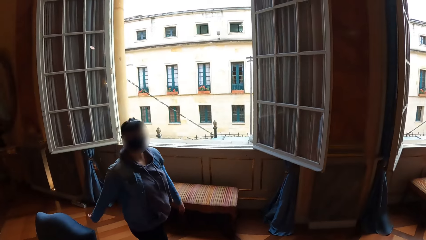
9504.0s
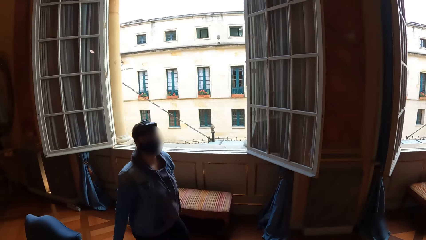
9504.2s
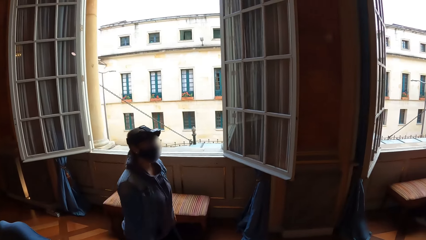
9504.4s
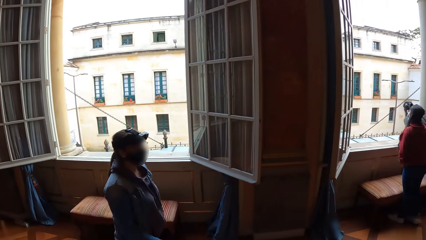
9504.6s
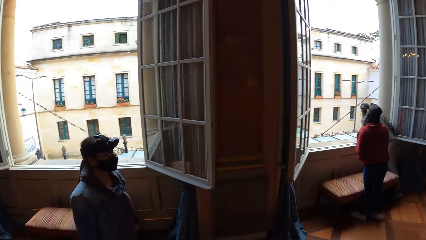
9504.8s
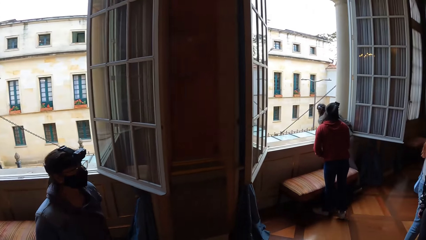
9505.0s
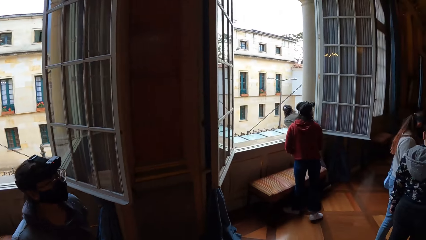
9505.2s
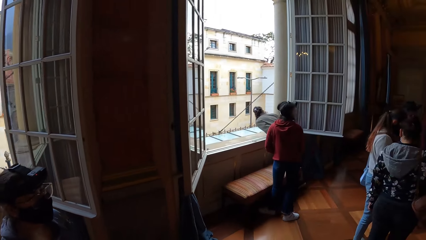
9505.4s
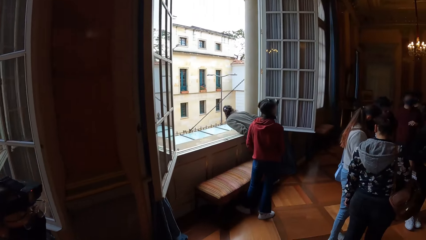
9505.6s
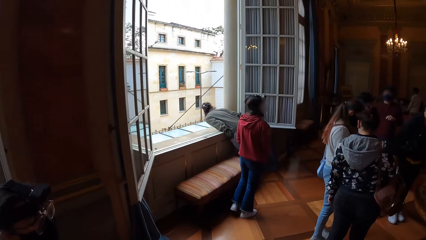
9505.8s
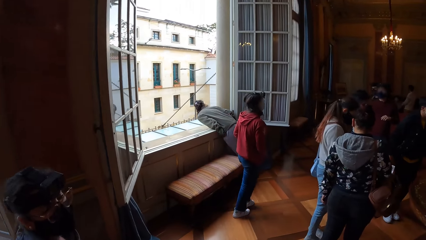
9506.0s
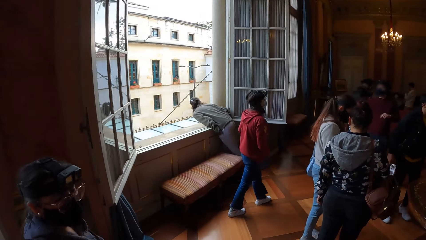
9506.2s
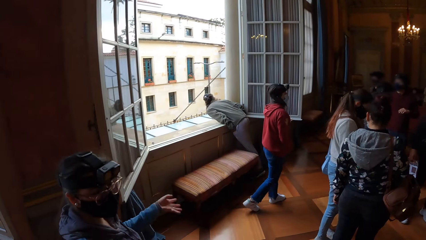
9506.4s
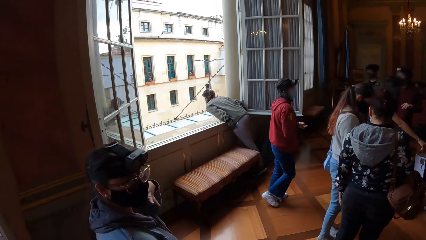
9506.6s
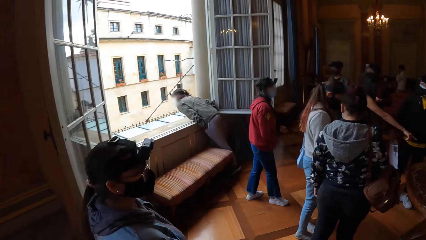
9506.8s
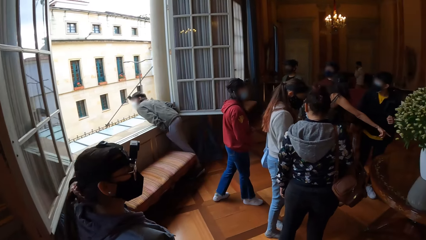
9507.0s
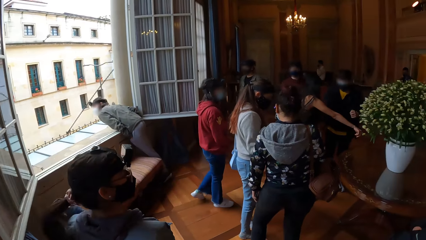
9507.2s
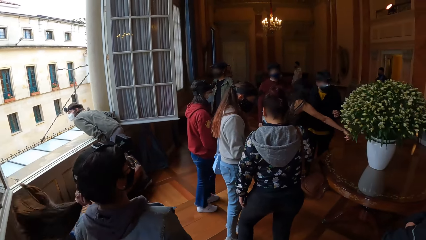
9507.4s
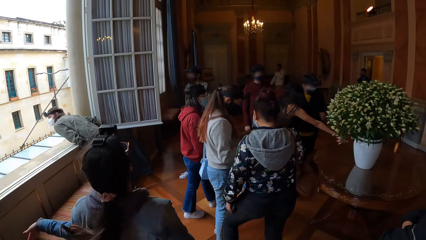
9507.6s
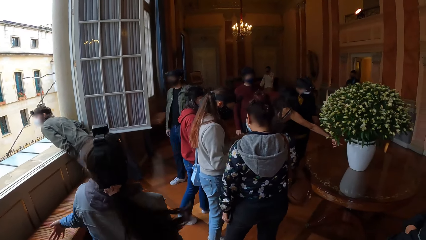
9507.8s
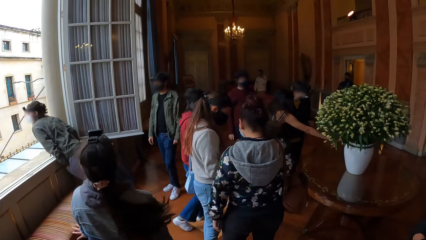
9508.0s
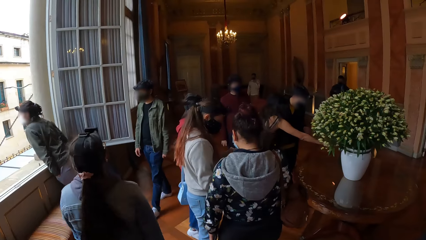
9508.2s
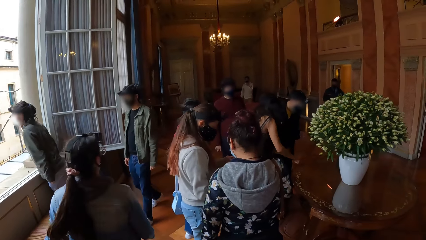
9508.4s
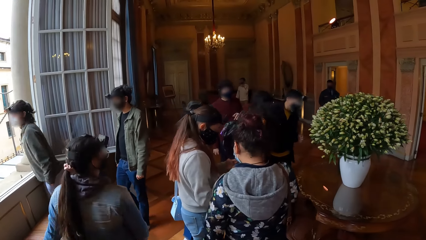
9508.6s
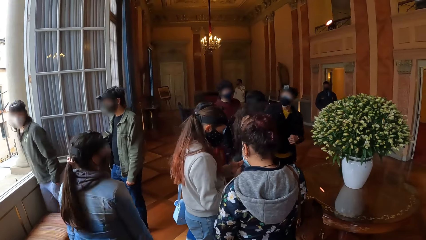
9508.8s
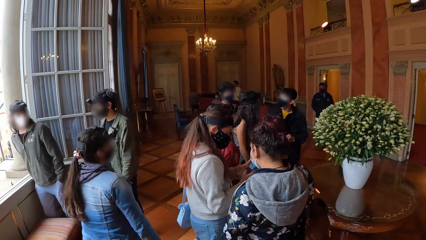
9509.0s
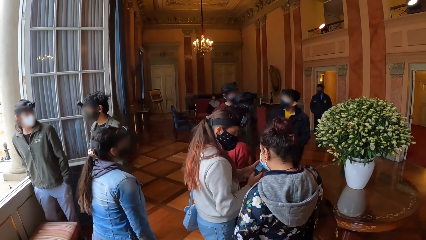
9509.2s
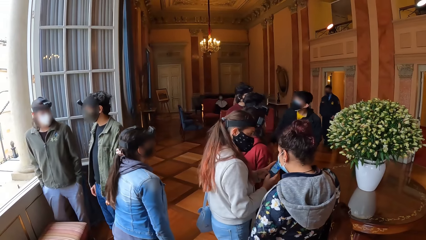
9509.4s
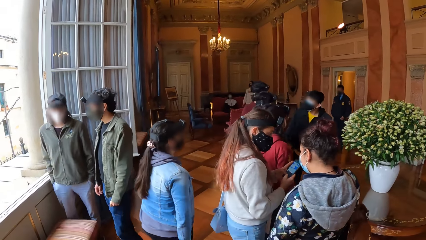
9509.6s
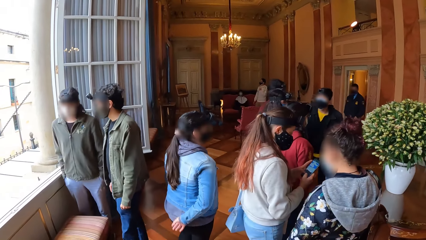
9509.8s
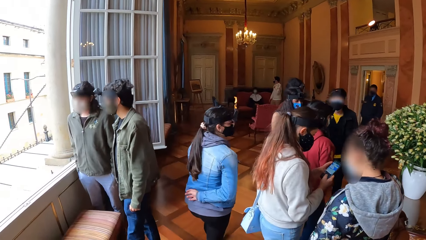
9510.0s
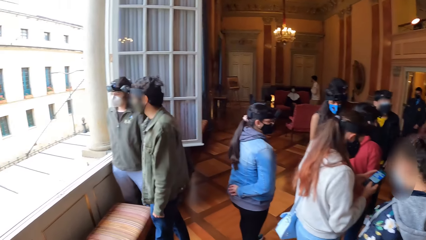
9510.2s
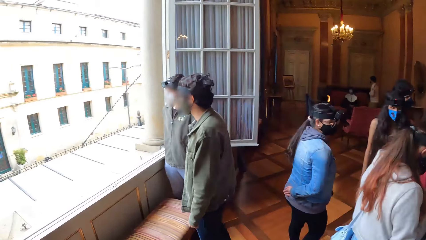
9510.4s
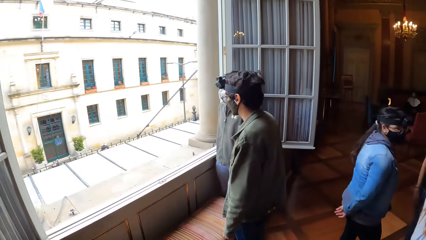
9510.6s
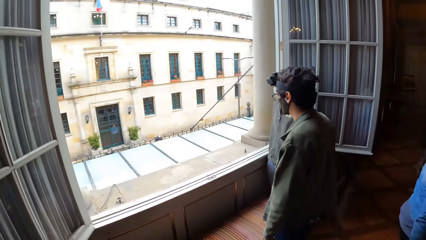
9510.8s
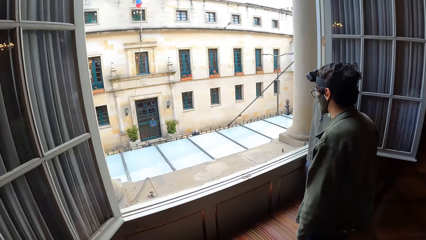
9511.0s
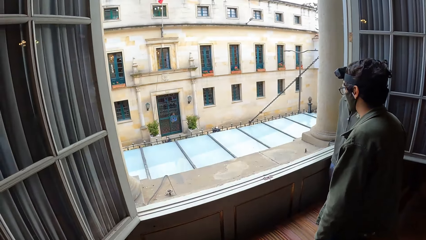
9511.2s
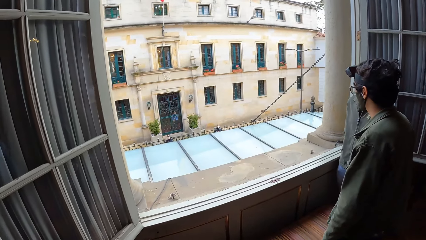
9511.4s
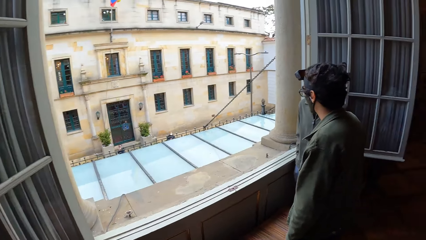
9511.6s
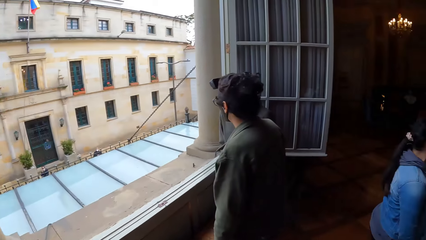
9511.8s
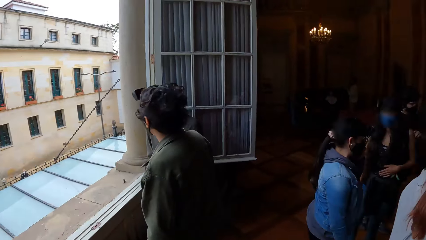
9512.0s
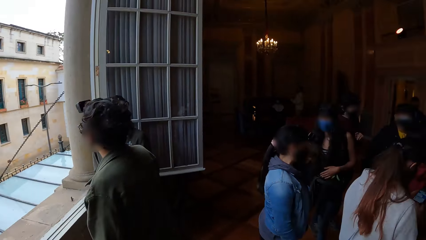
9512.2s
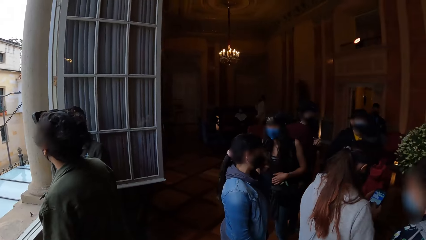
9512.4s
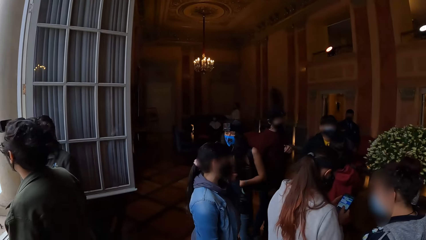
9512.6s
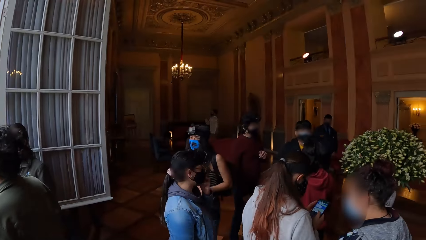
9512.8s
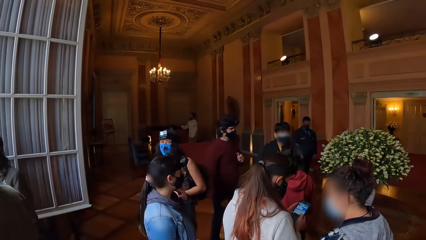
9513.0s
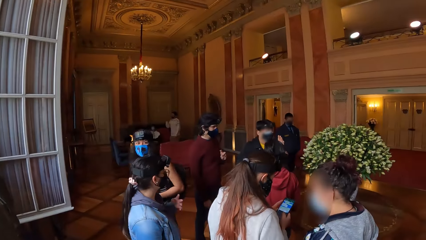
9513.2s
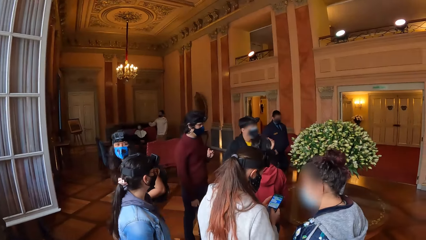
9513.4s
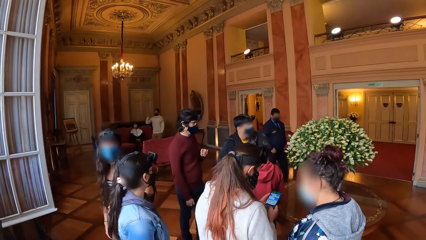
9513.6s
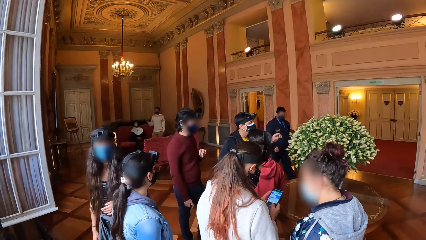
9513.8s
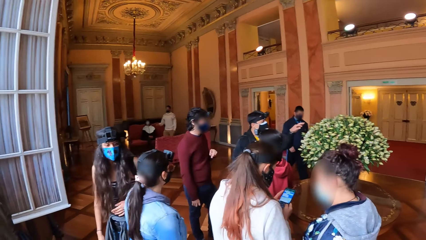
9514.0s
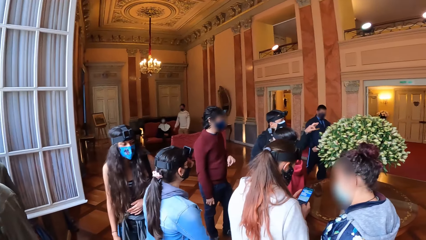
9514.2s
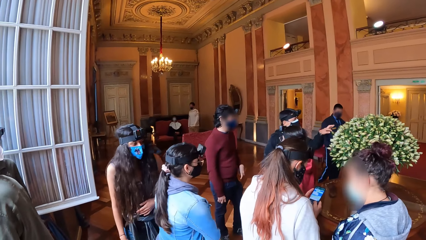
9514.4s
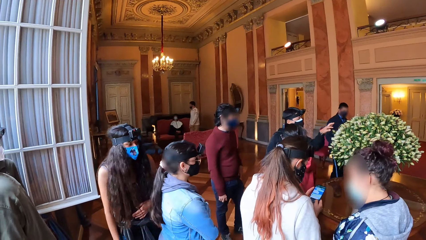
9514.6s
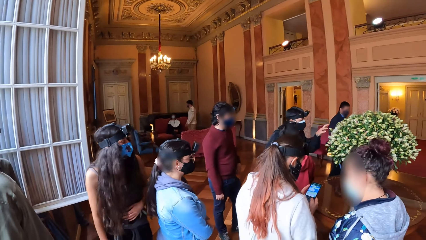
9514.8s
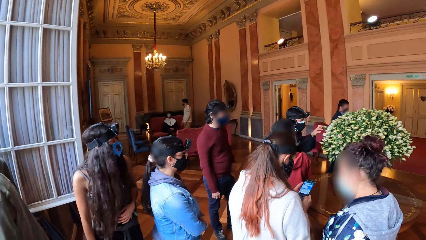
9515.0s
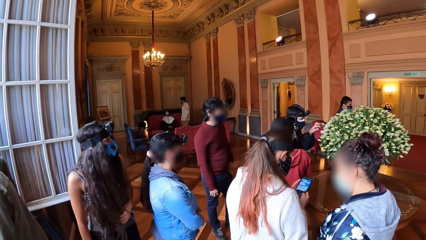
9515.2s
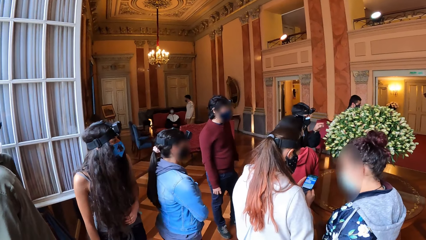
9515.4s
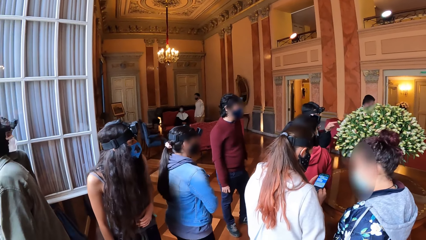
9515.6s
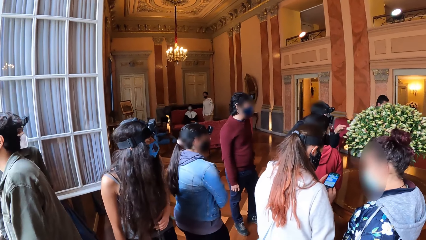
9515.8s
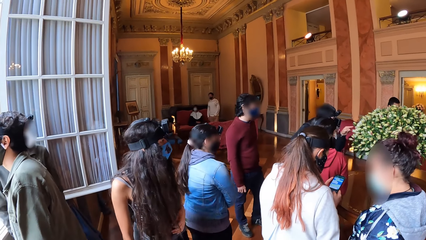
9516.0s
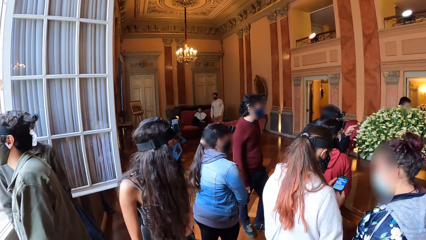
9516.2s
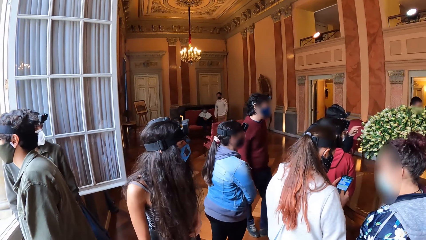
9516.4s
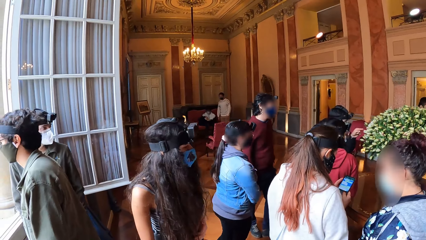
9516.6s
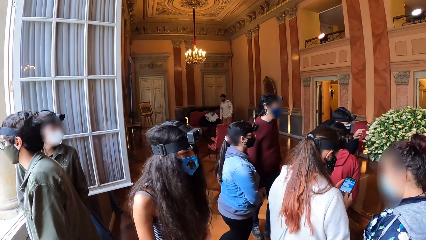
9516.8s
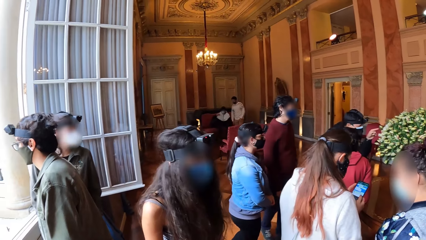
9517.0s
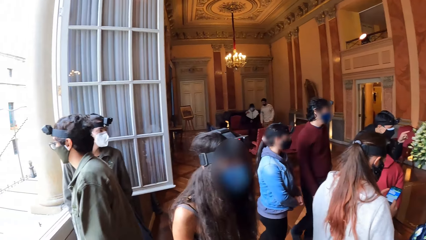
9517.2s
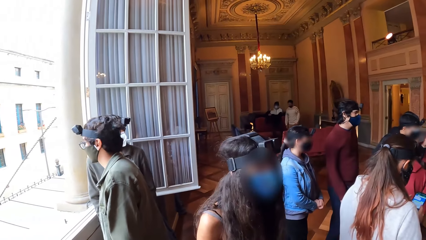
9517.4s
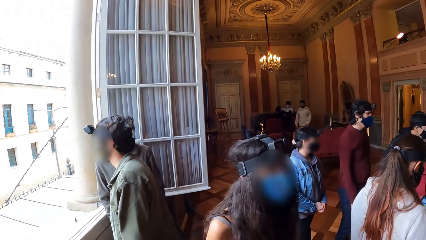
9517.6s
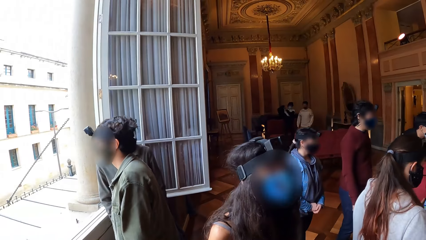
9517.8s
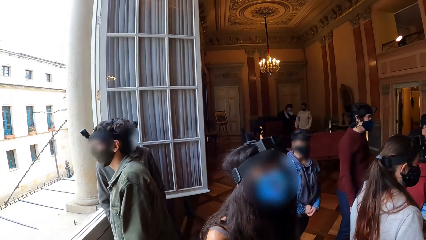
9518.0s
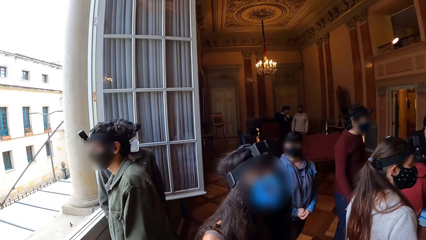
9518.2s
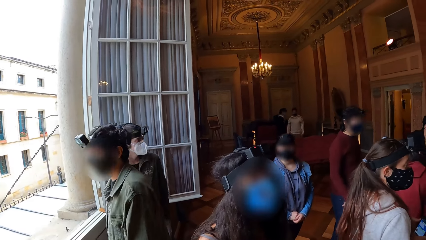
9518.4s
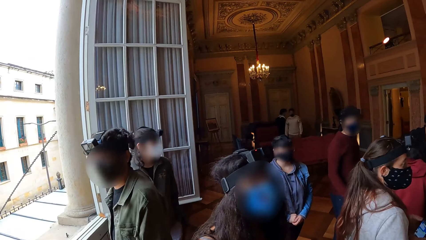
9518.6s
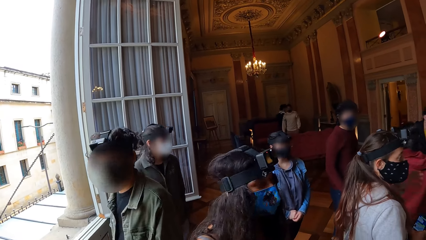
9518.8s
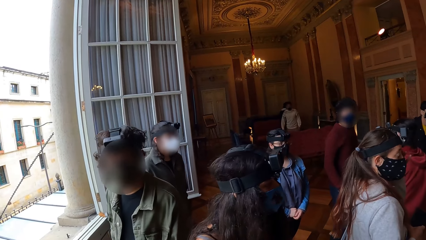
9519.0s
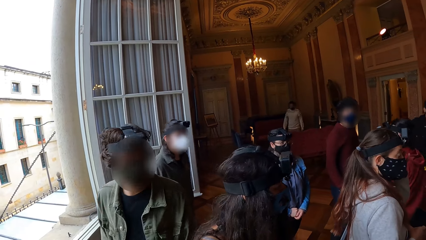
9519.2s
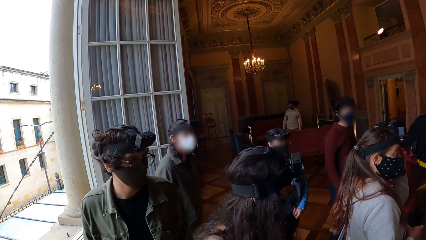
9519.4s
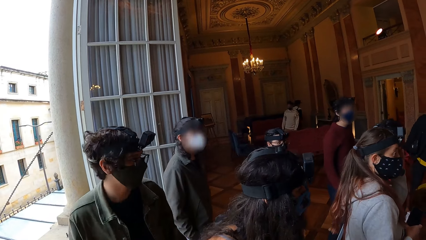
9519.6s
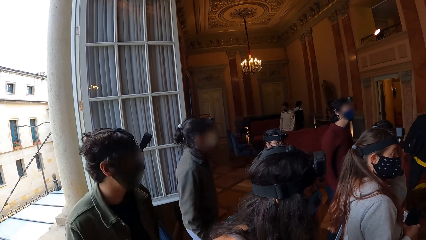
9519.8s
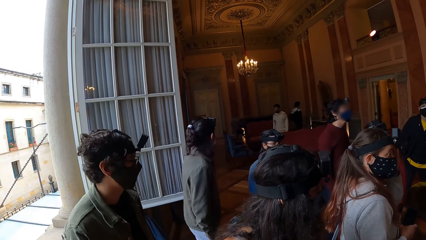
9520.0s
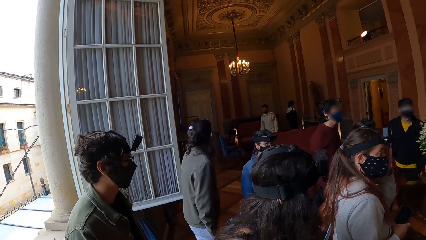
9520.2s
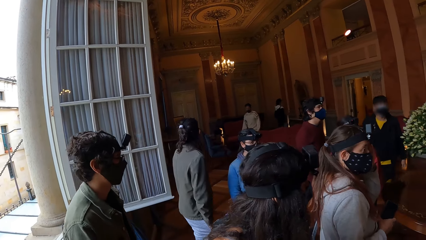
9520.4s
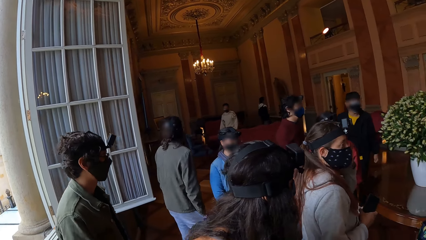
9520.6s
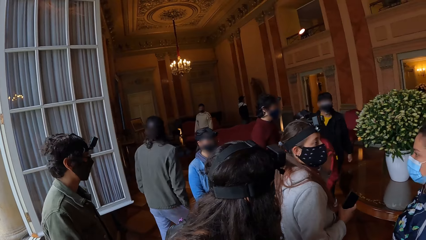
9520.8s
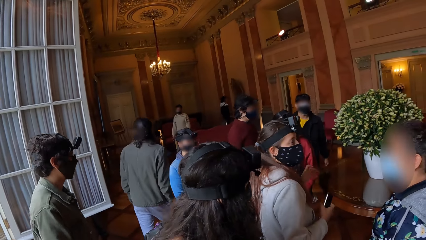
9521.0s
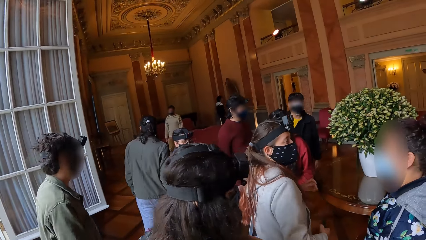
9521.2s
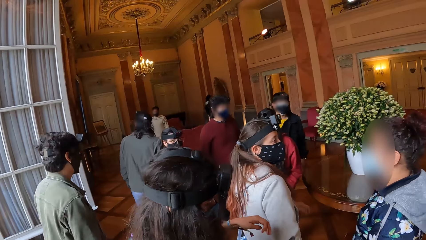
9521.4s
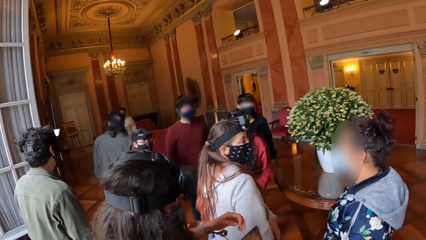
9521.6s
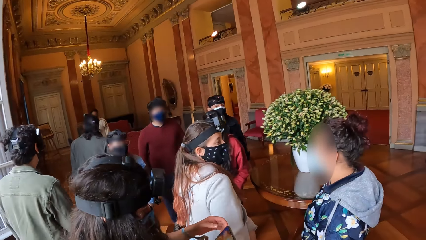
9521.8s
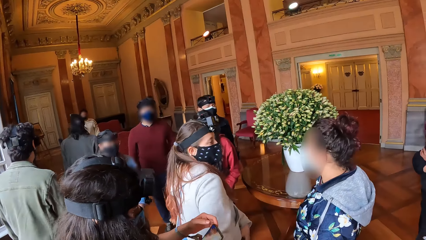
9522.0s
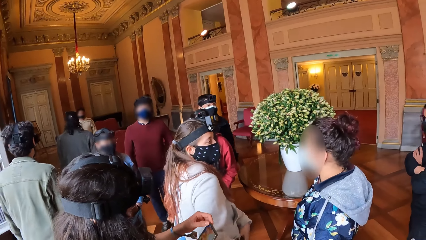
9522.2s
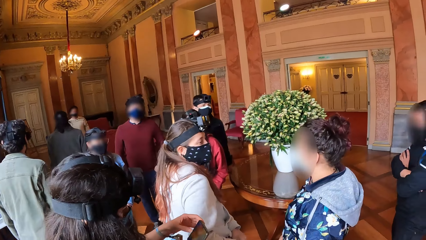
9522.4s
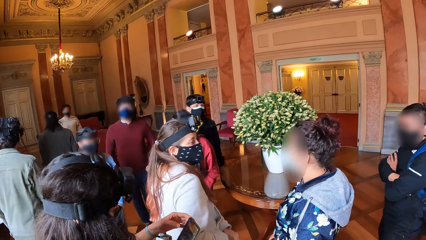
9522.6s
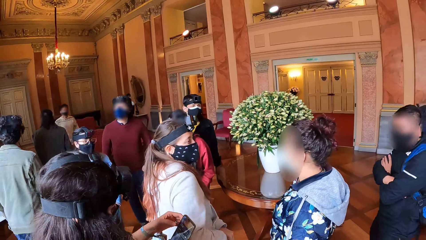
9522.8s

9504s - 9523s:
The camera wearer walks around the building. They look around. They look around.
